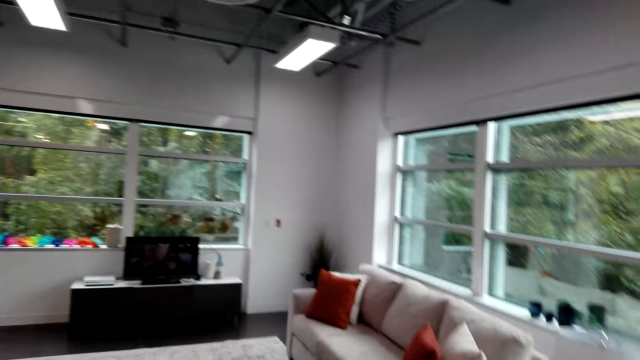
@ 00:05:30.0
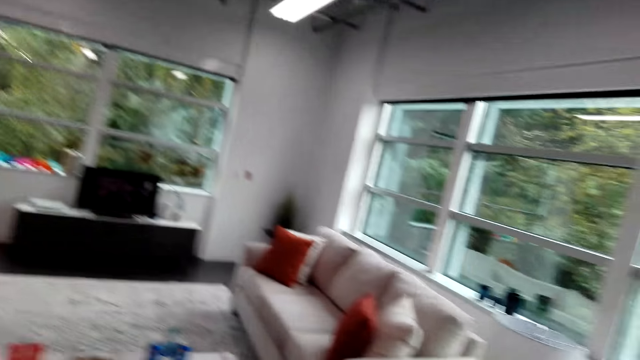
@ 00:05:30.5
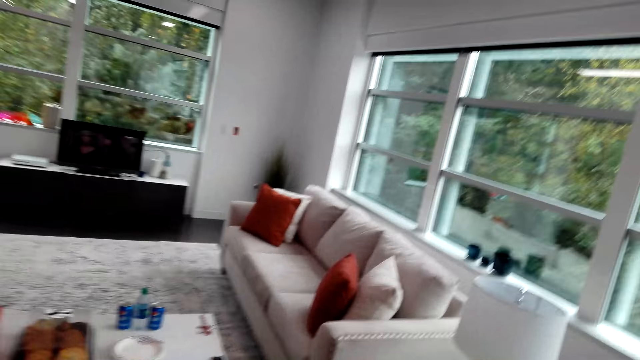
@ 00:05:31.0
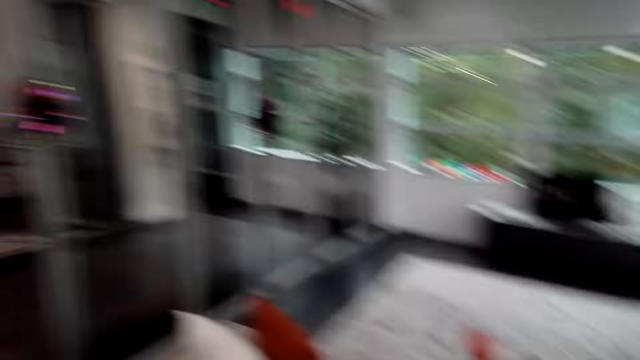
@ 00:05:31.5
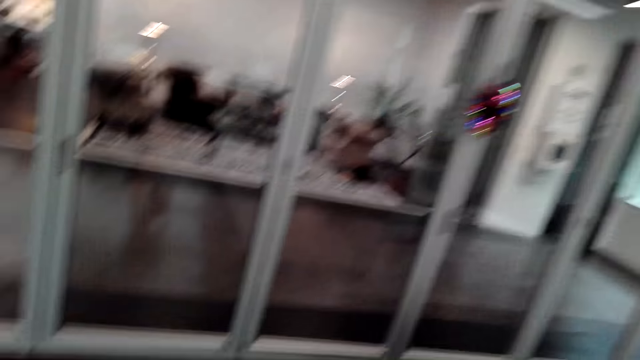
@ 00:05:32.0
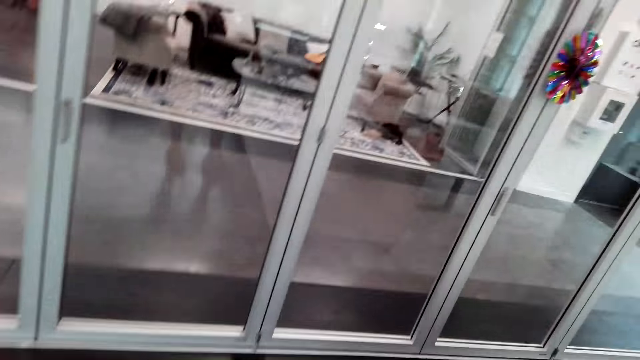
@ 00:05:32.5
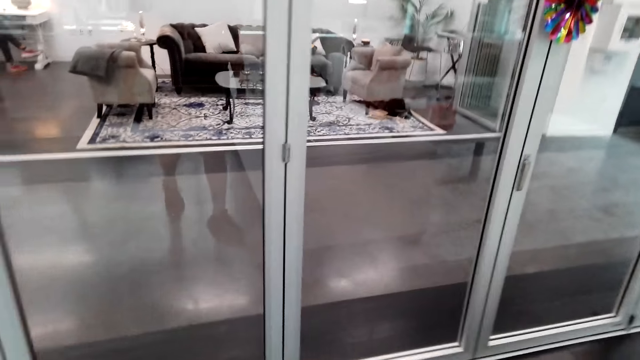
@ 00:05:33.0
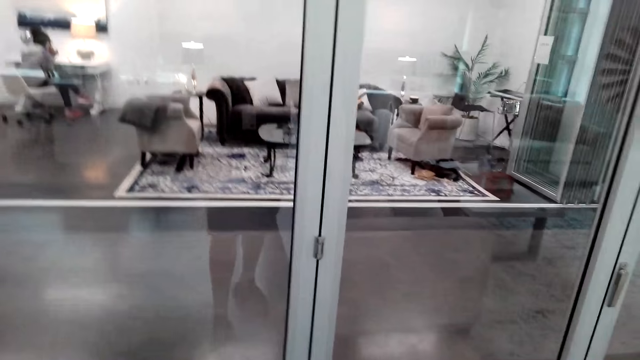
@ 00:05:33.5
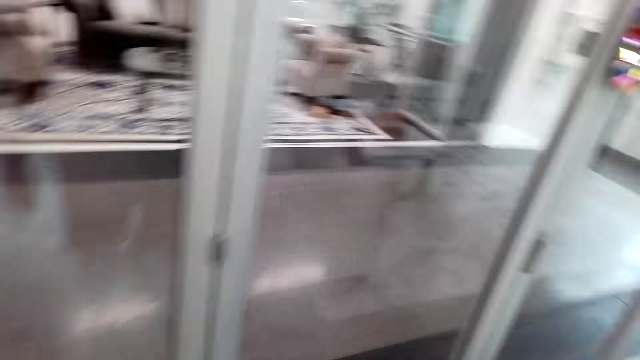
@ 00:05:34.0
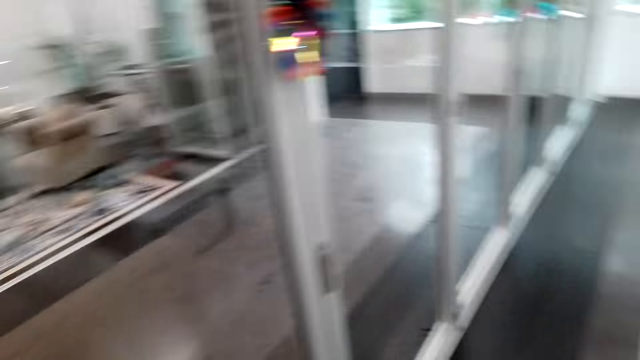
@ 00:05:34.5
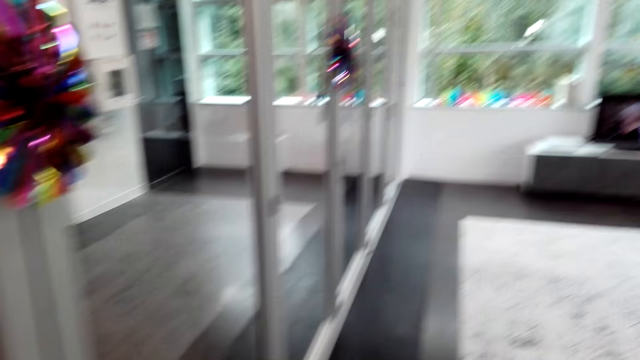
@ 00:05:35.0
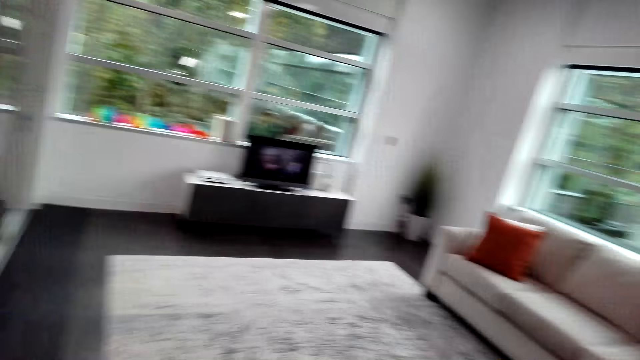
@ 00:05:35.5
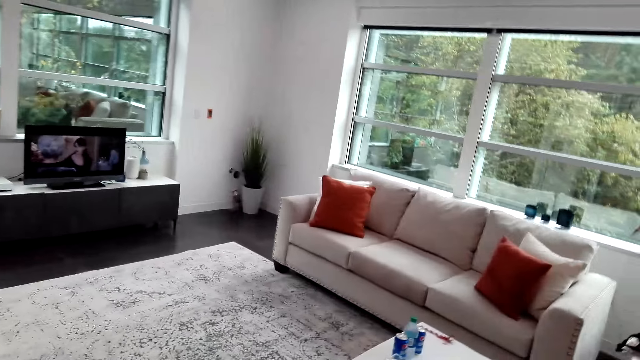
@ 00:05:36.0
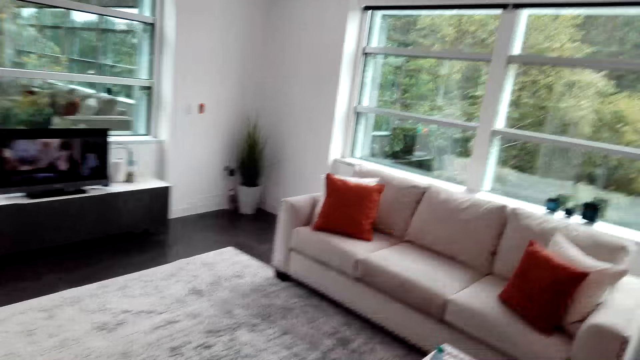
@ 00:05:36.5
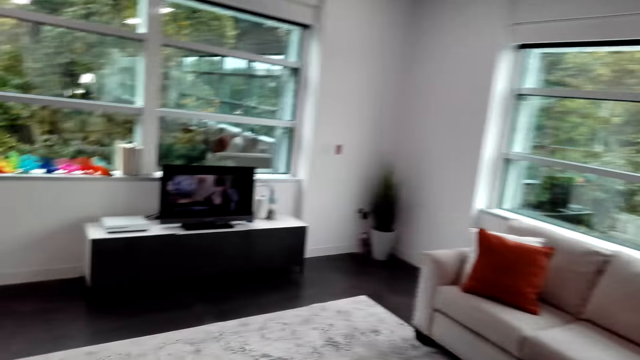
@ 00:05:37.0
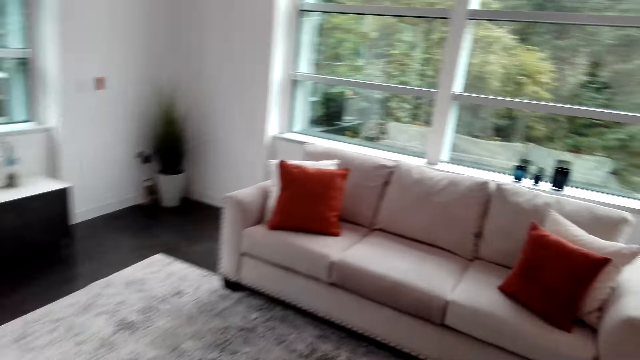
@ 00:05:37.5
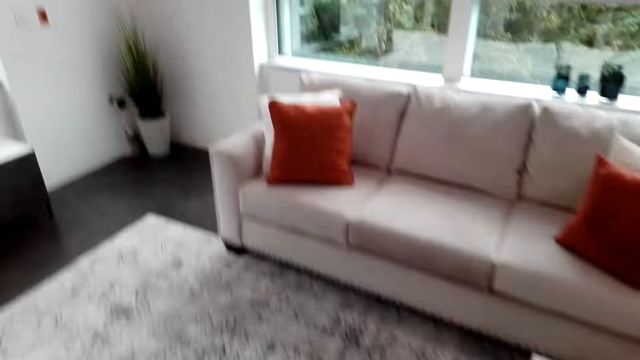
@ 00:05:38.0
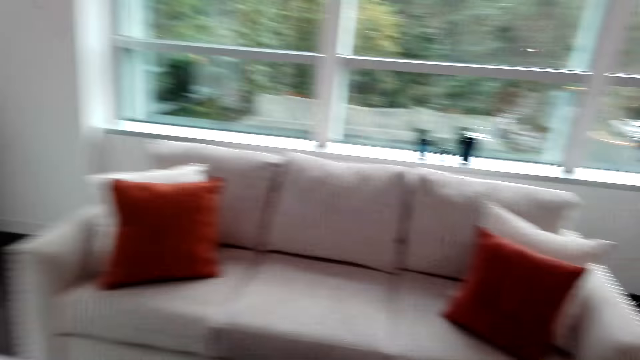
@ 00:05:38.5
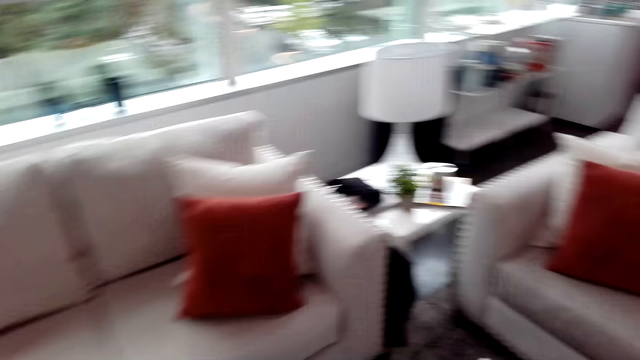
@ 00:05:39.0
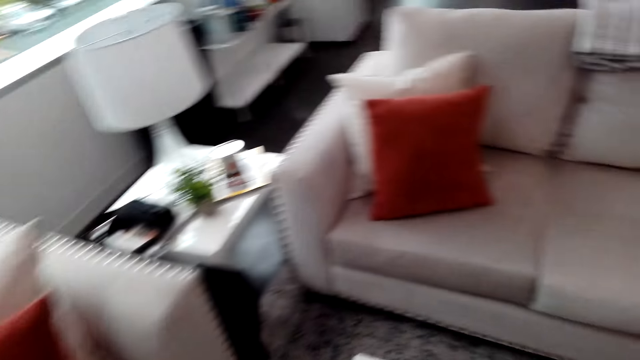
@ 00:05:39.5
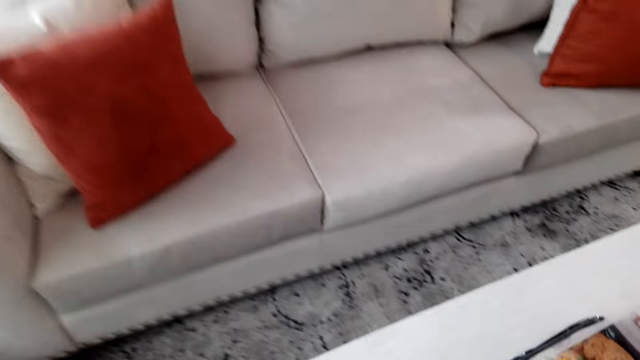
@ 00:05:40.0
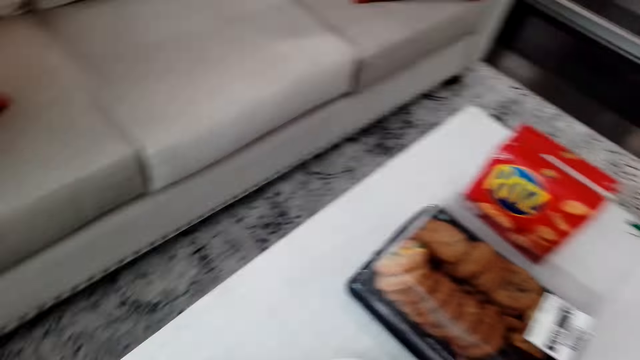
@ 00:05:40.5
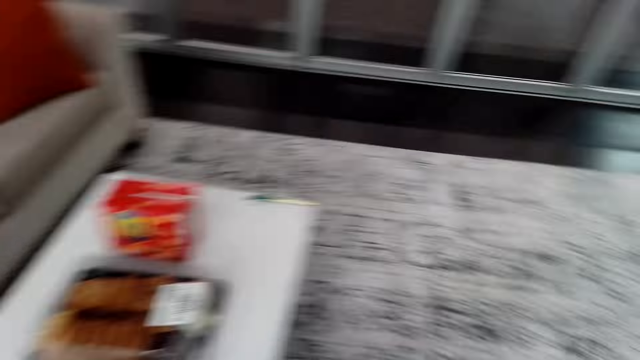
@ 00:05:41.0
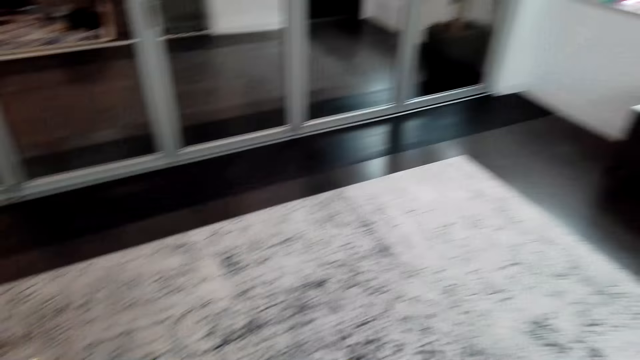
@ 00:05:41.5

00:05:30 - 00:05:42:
A person talks to the camera wearer.

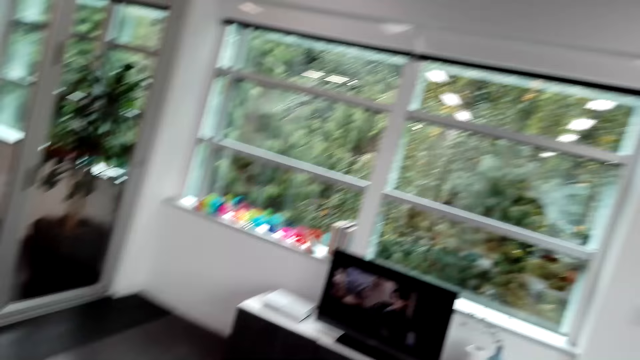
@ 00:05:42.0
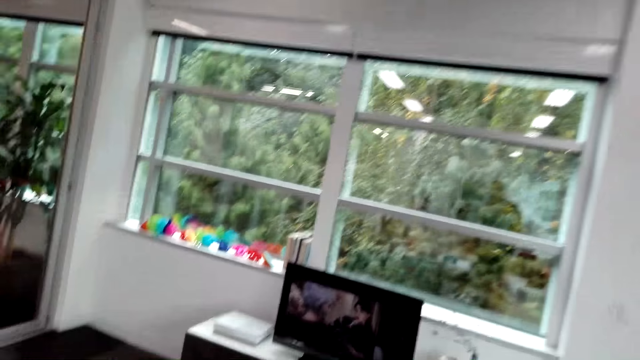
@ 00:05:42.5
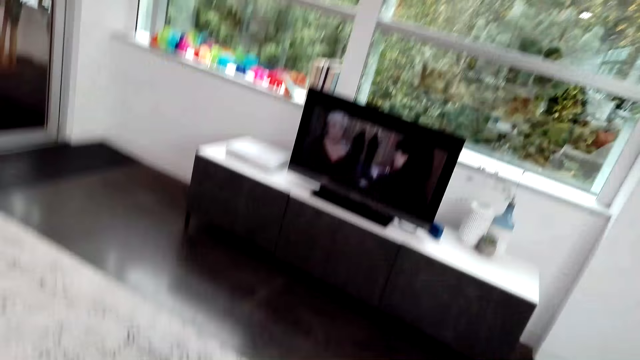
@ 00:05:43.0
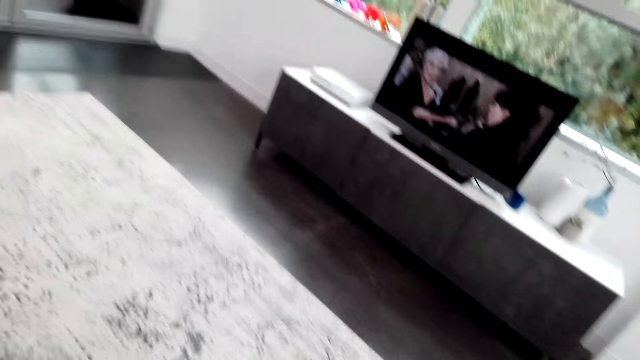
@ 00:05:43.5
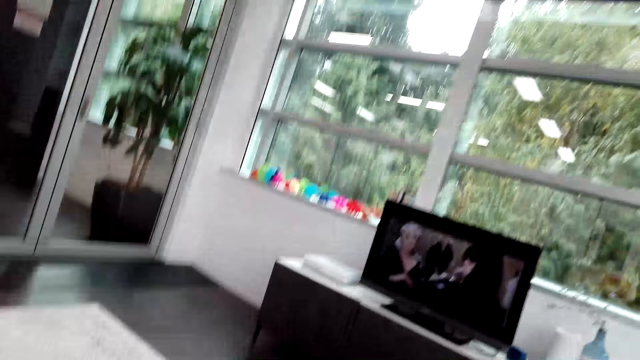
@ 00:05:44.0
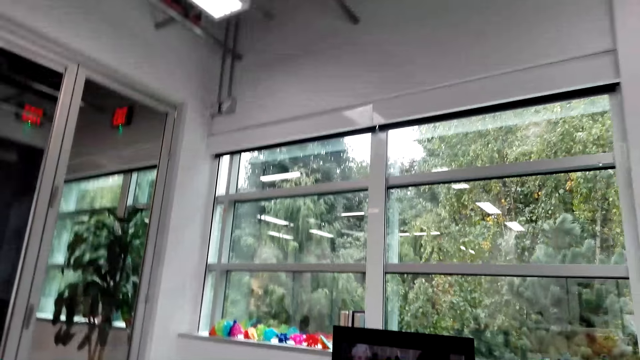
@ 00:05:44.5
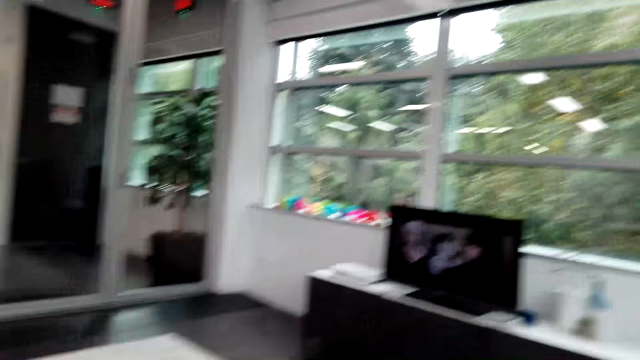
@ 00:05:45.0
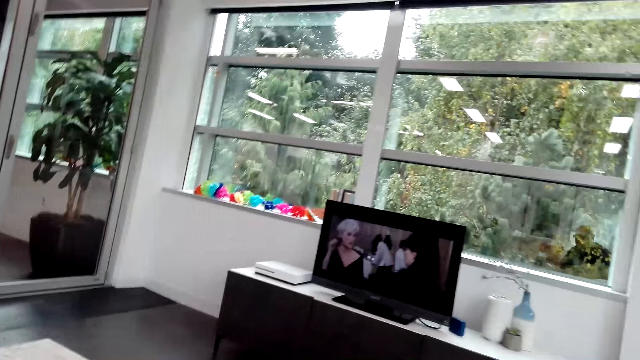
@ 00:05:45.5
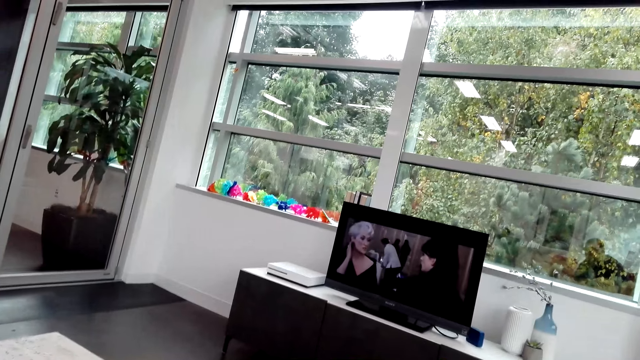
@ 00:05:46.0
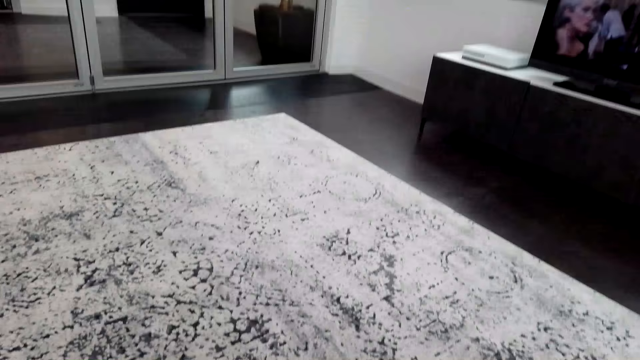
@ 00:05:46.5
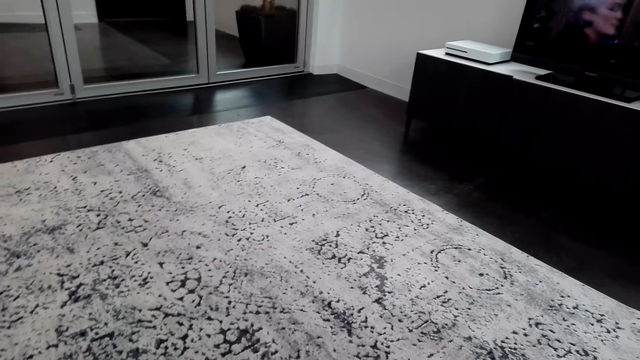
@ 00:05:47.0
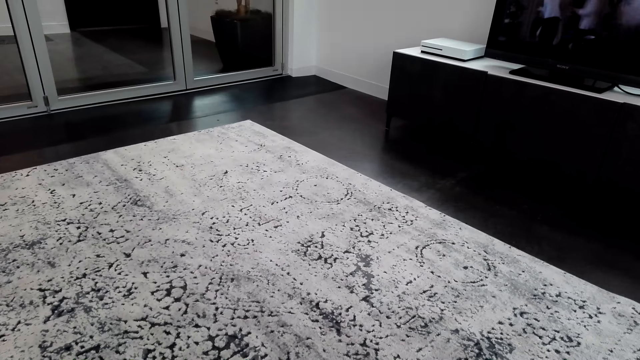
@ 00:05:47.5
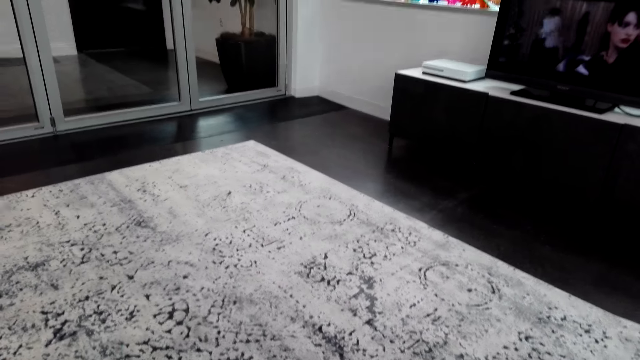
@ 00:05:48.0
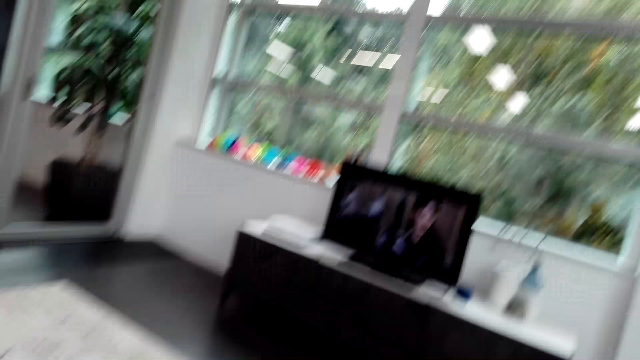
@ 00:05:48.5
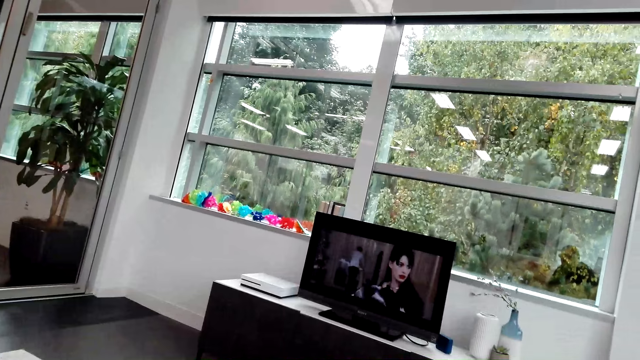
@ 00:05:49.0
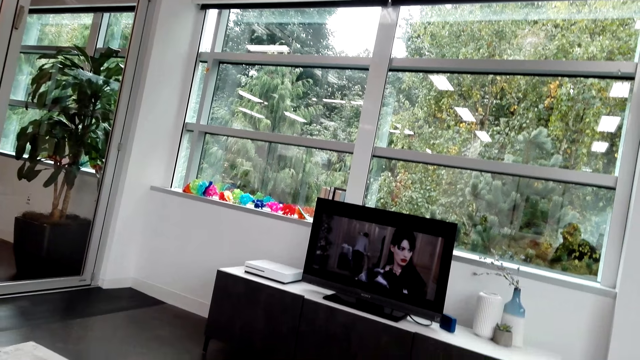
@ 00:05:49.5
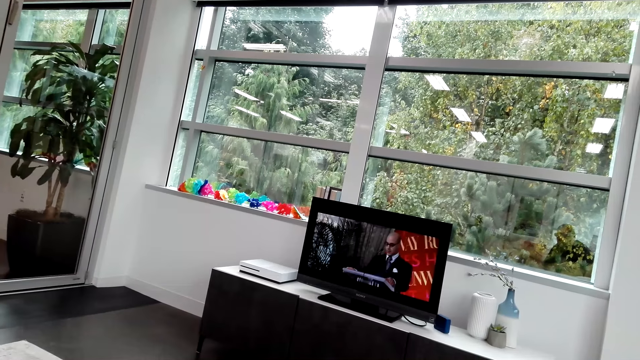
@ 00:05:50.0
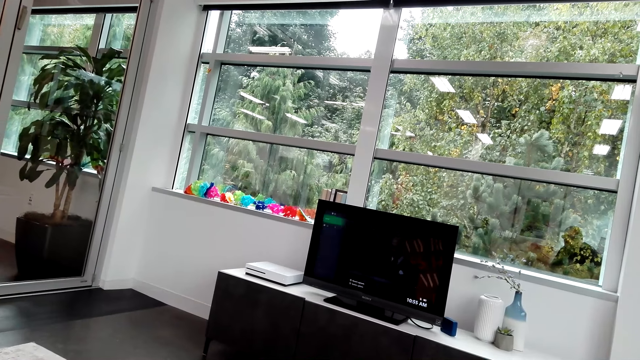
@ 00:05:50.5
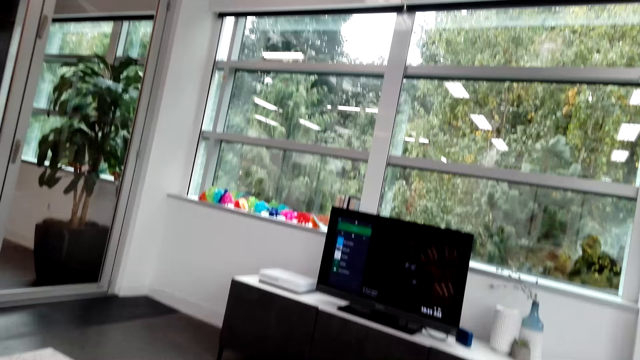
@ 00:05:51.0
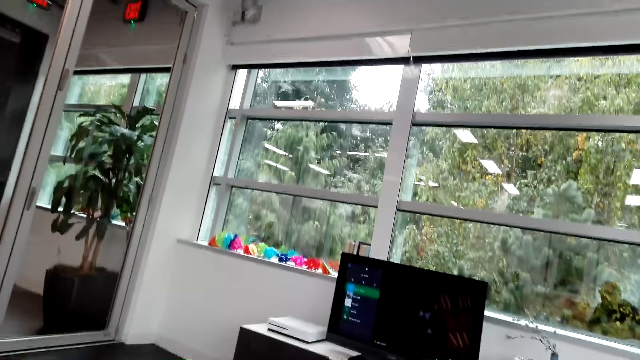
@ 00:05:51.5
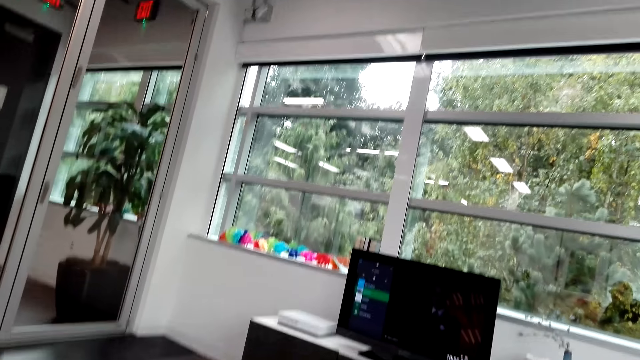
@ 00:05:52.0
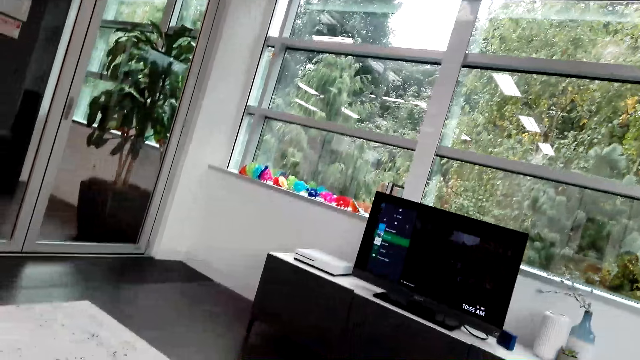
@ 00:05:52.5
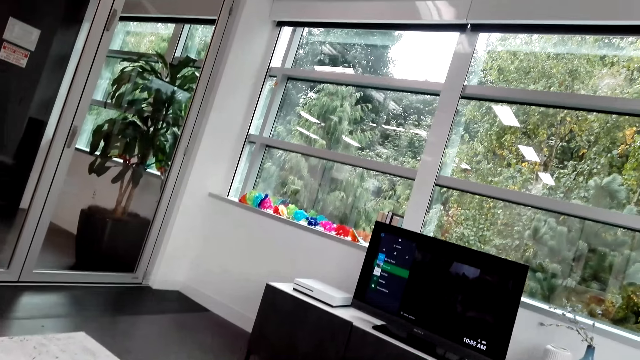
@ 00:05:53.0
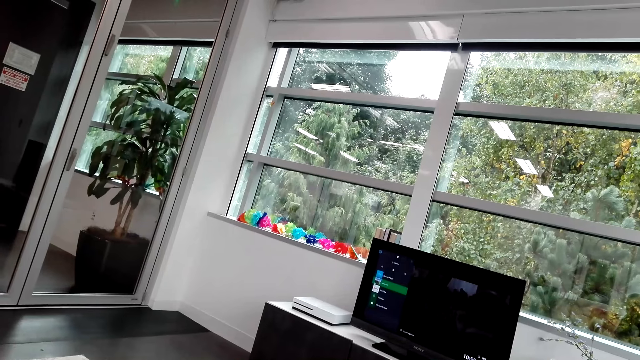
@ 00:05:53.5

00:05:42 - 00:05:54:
The camera wearer watches the TV in the room. A person talks to the camera wearer. The camera wearer controls the TV set.
